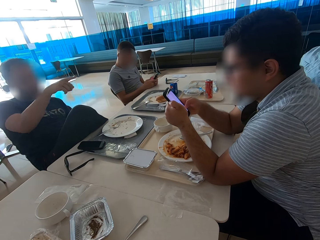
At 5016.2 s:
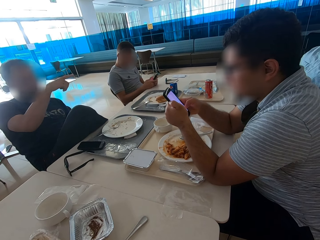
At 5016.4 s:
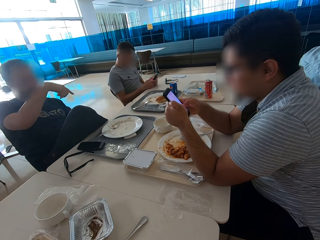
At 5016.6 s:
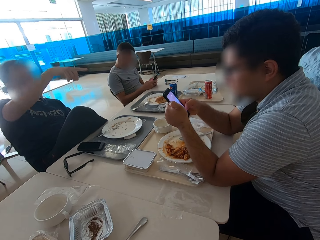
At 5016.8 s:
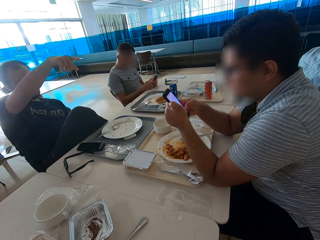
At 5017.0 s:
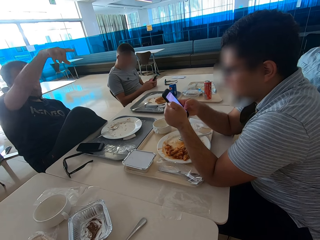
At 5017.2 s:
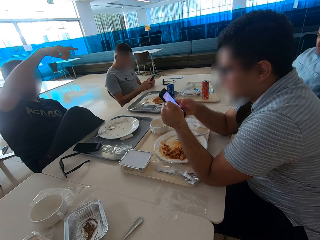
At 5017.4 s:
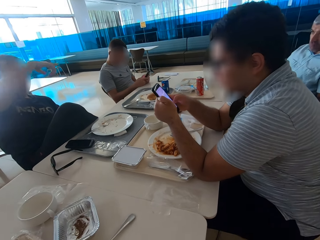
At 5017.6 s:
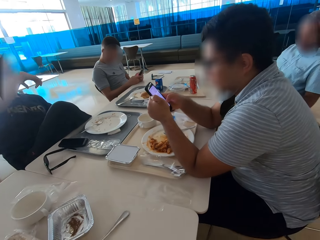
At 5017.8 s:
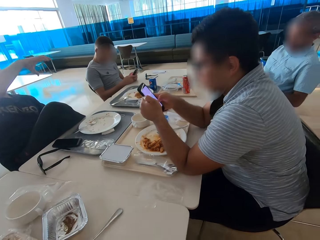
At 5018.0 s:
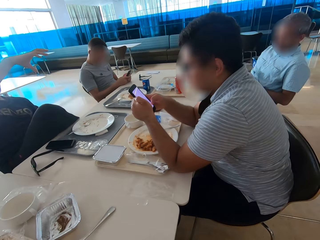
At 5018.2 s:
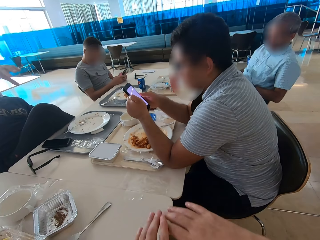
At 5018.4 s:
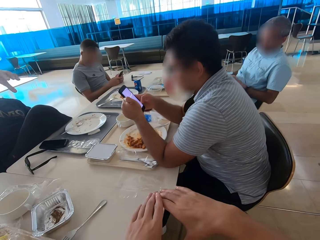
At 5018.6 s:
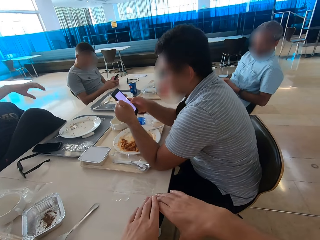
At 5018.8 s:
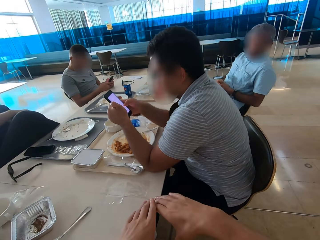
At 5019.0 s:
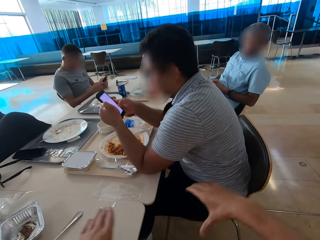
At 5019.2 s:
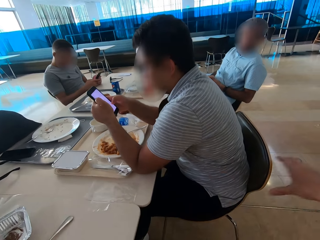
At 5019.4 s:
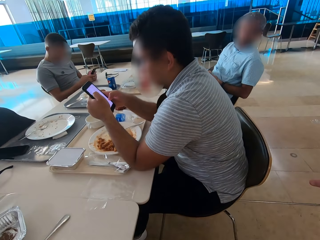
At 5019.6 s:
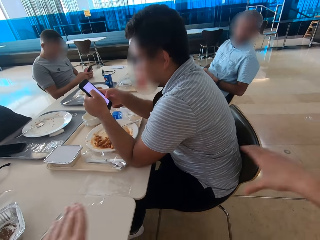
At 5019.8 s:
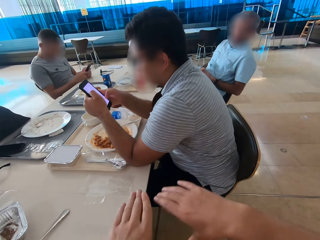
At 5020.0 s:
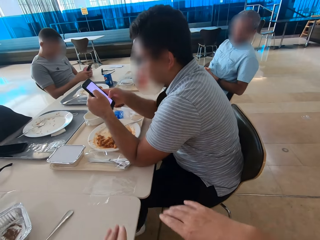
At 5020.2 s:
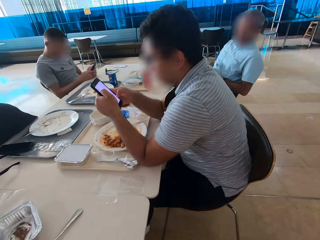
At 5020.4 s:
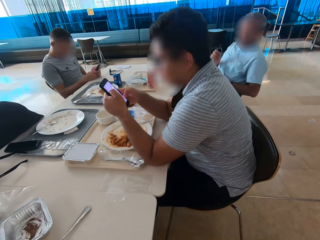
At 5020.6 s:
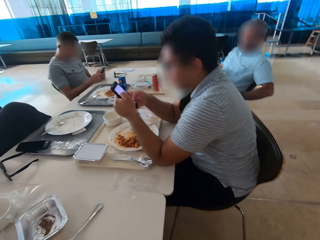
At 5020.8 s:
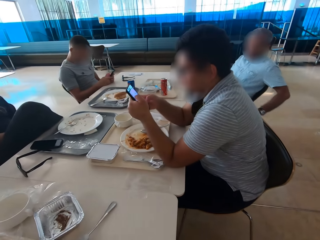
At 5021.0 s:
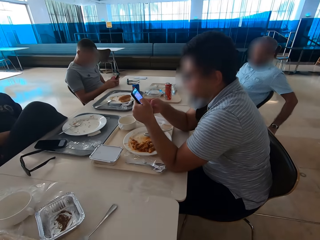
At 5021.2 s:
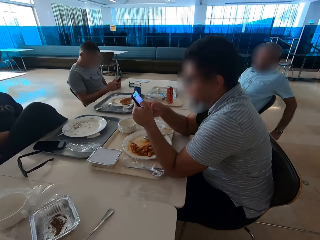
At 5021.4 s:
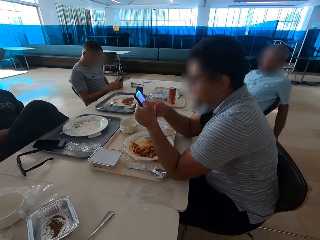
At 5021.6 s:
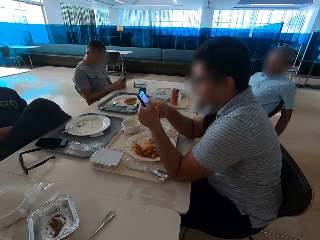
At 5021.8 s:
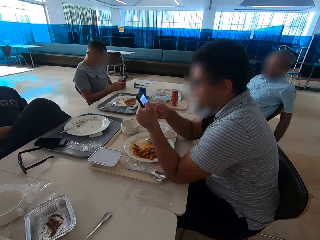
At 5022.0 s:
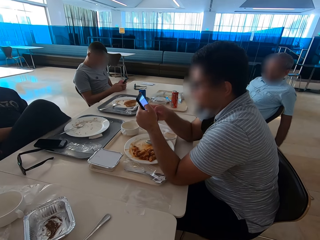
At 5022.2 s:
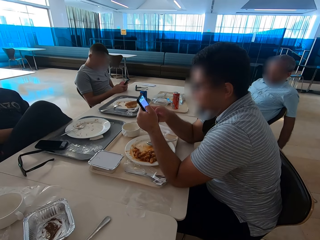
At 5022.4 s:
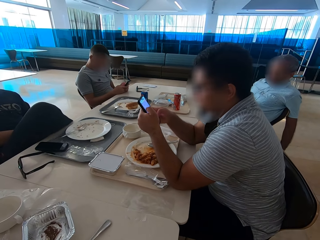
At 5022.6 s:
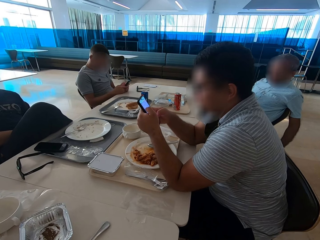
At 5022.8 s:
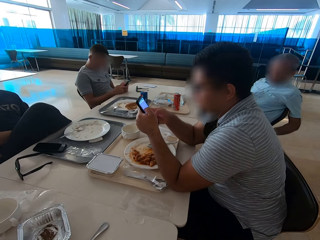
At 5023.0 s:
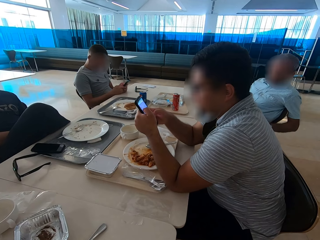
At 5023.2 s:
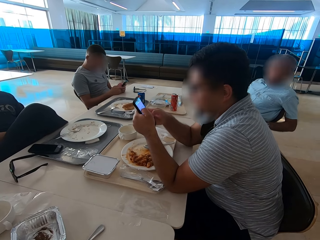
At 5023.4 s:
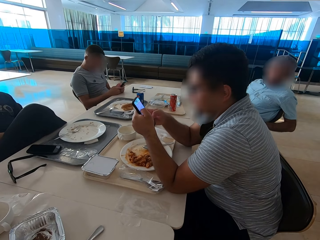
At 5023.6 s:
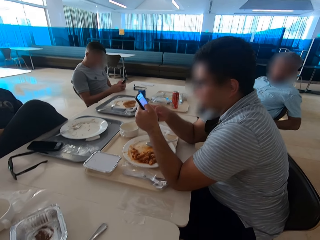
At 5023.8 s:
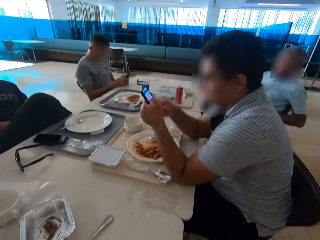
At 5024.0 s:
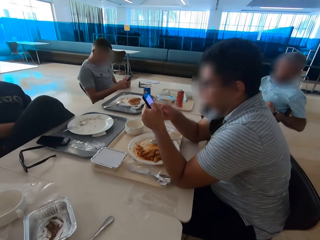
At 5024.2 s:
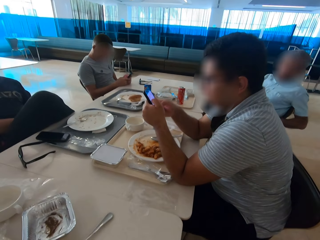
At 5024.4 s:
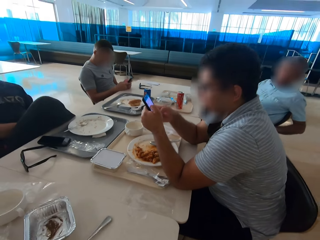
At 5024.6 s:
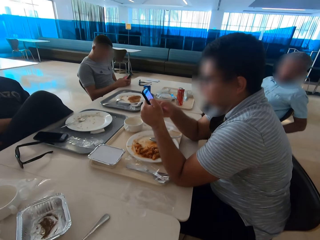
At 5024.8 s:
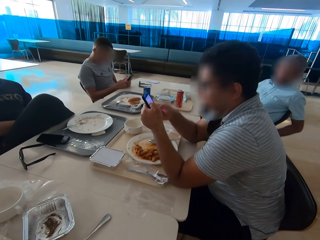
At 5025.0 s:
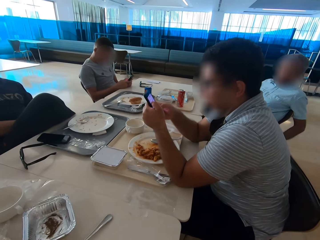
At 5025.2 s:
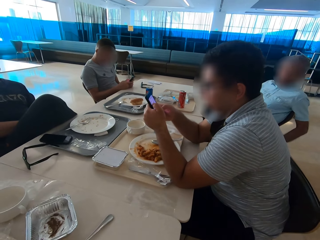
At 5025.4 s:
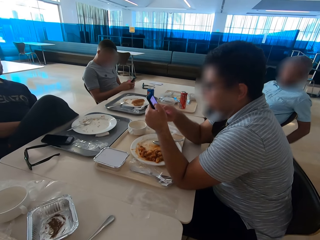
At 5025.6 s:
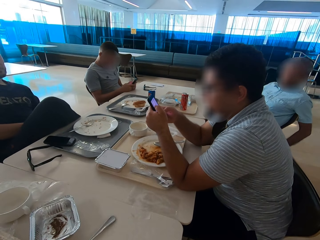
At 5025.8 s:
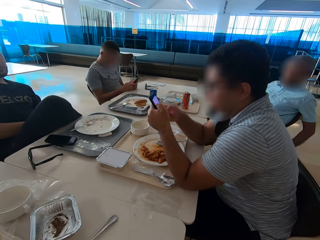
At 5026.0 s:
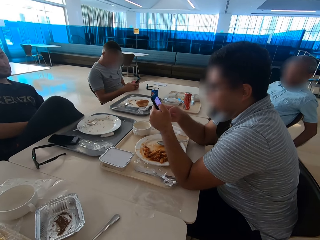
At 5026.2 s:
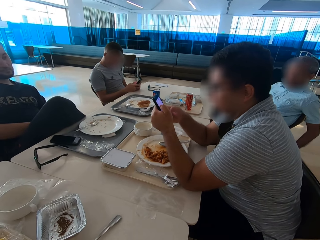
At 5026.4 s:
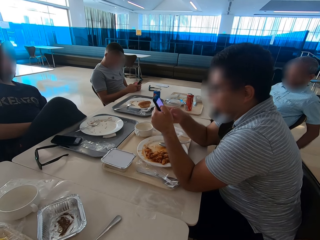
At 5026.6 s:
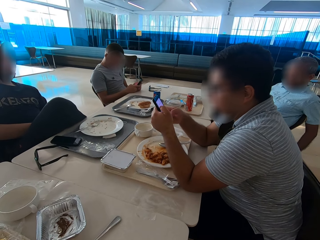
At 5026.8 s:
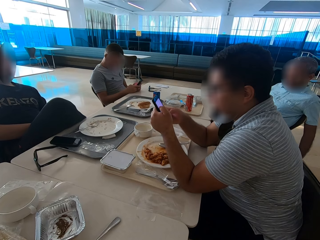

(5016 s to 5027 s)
The camera wearer illustrates with both hands. A man gestures with both hands.

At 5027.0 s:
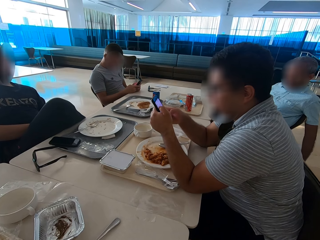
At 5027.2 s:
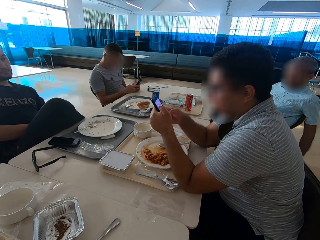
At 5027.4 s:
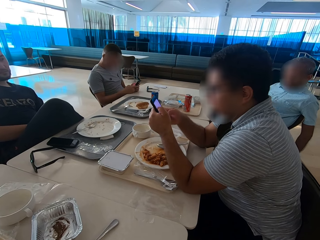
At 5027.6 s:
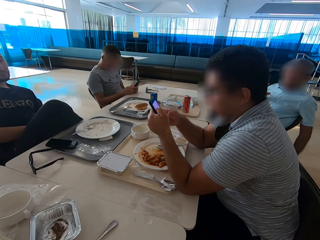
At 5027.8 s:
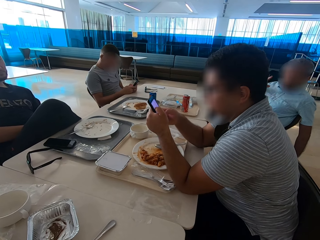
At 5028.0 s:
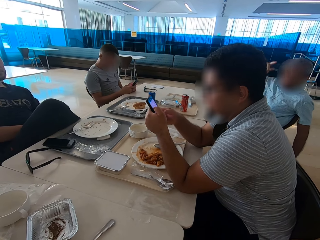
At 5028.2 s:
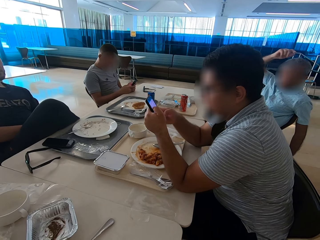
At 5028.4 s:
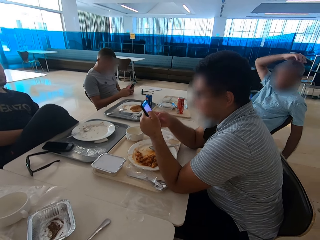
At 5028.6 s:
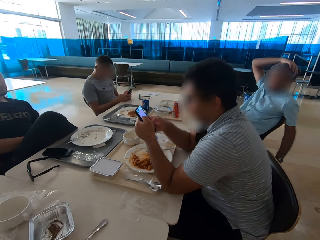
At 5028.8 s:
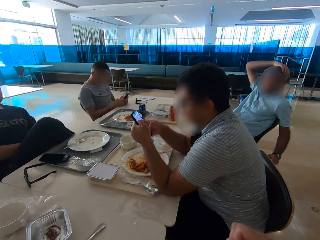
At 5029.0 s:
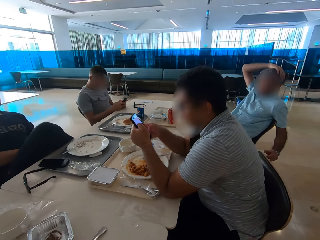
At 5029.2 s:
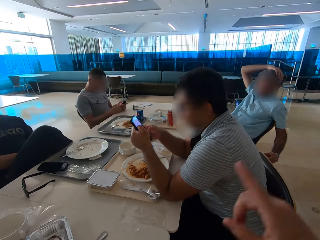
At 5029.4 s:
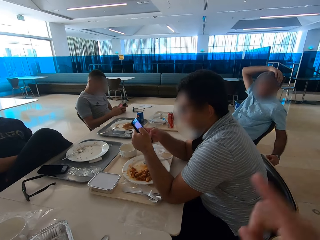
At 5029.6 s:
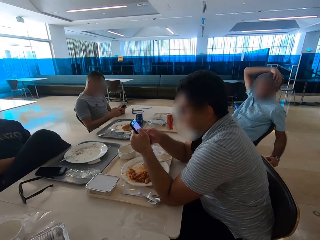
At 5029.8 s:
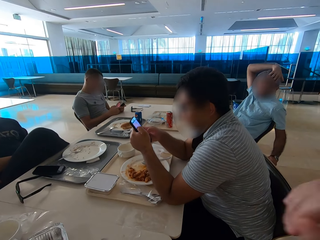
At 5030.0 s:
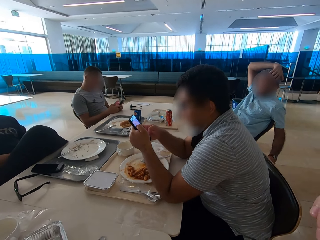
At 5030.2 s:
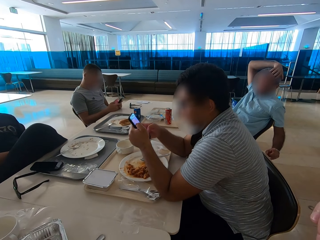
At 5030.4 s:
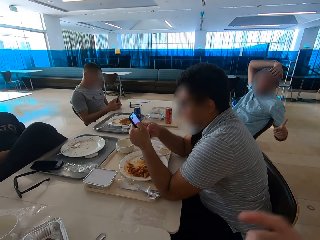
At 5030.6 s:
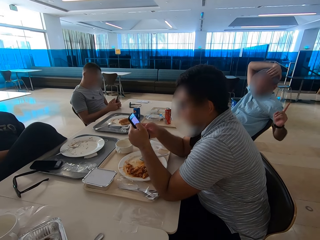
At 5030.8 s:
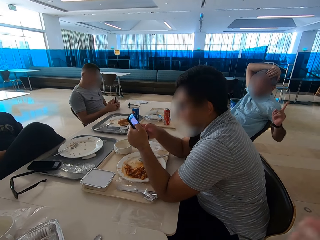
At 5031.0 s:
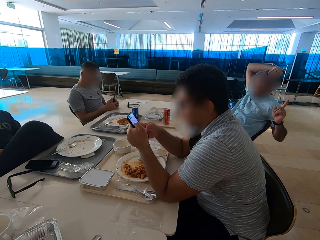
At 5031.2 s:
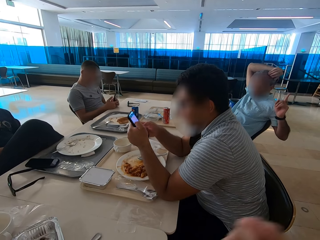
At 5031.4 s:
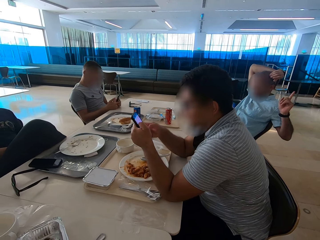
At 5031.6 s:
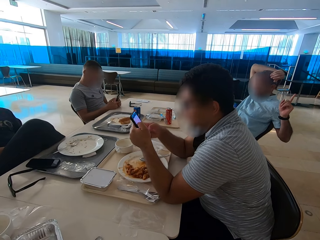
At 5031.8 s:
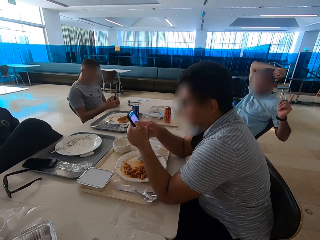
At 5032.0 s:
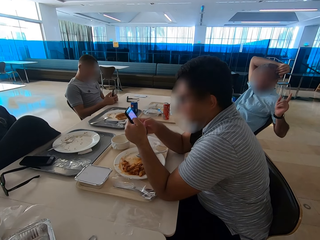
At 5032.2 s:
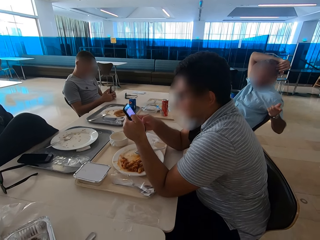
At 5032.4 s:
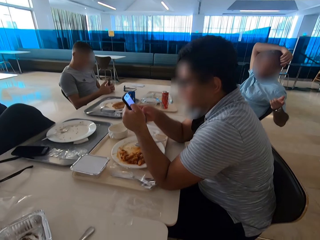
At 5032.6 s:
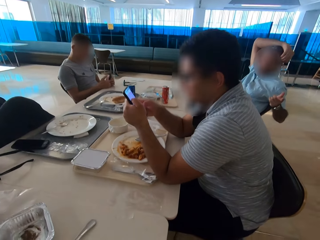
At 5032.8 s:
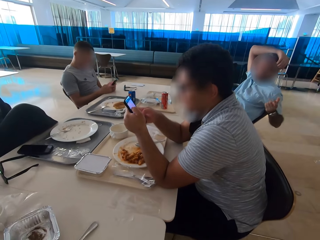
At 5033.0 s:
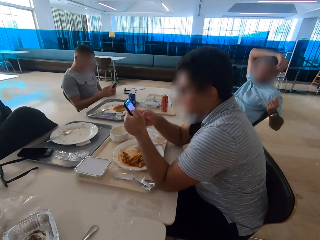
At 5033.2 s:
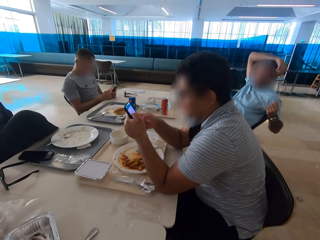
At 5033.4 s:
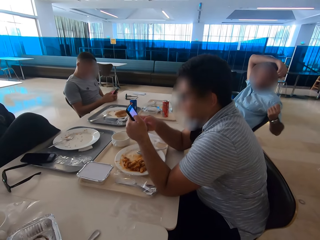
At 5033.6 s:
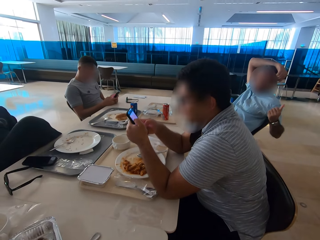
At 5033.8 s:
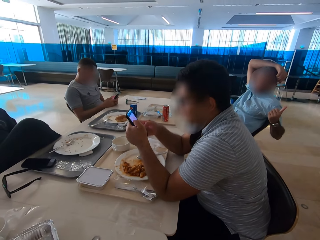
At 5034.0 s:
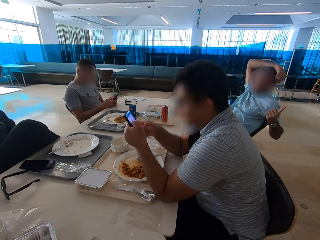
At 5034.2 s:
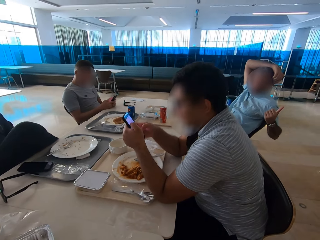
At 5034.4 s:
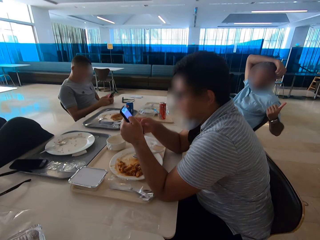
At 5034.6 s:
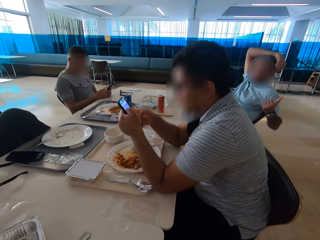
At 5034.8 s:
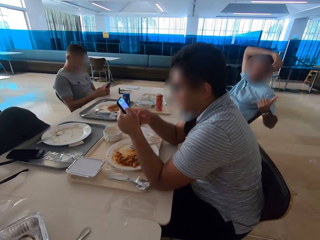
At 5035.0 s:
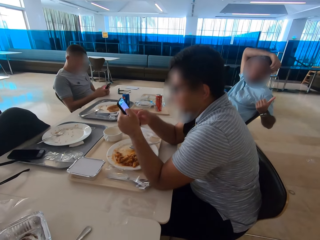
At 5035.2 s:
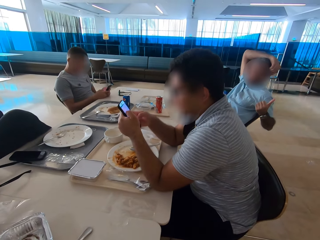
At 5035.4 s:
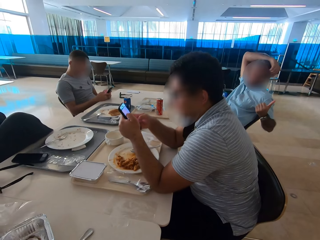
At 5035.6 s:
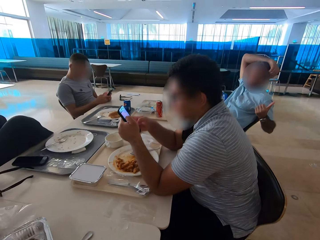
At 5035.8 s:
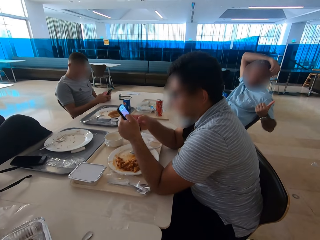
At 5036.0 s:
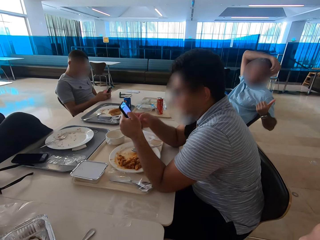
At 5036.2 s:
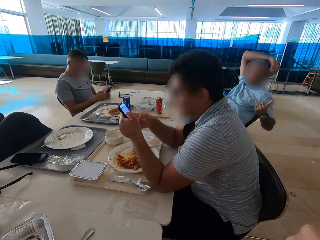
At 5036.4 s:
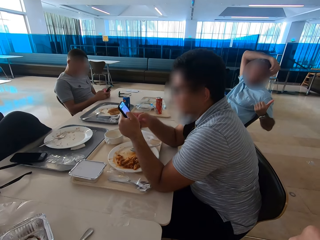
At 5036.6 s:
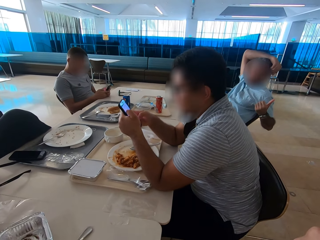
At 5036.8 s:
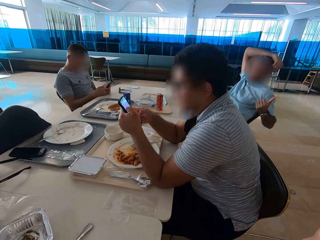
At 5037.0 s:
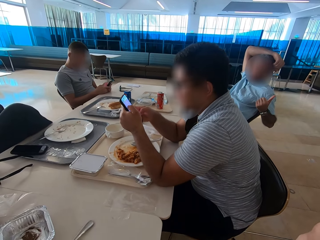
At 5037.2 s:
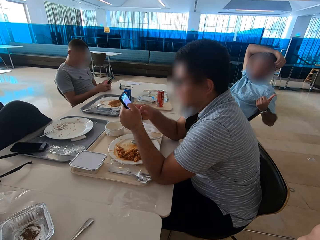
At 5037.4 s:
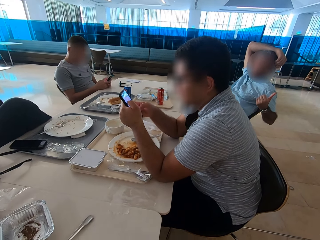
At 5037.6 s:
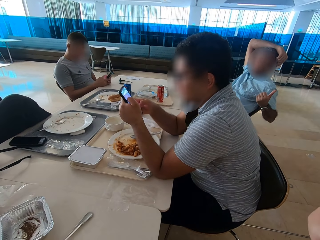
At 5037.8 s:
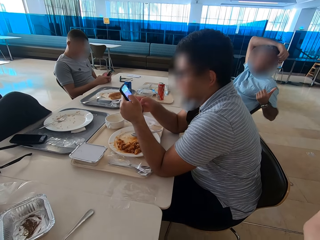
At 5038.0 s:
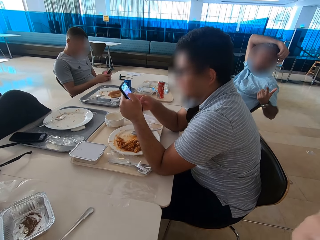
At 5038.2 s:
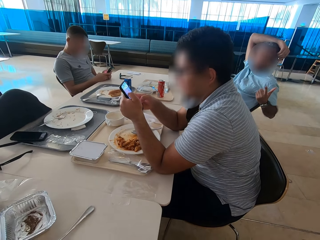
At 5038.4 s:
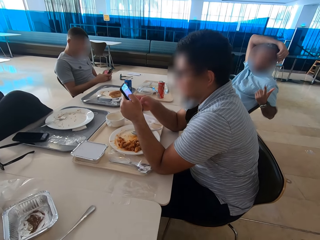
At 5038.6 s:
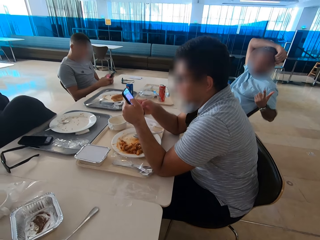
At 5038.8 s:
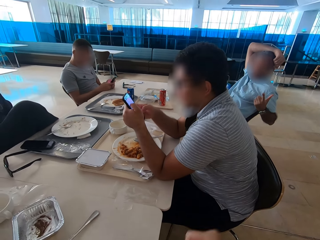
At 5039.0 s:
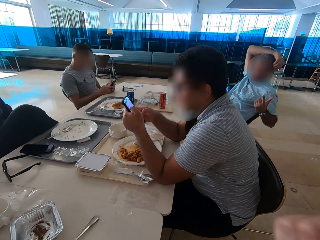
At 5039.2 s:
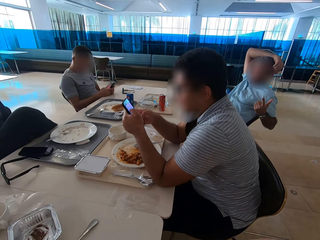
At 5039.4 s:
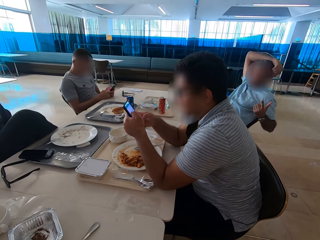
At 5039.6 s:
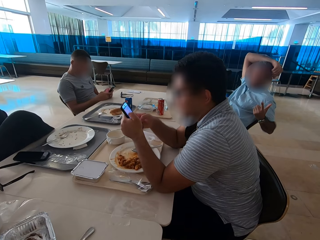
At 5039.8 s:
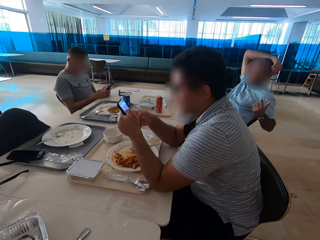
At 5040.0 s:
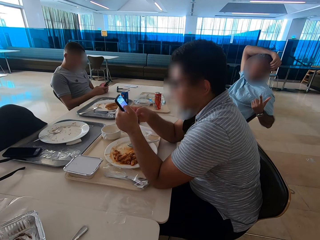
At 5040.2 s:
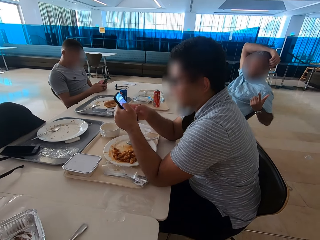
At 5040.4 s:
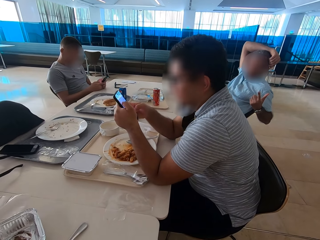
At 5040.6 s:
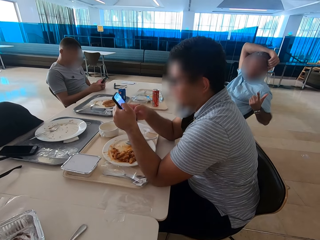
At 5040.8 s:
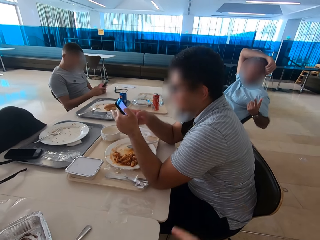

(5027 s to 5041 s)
A man touches his head. The camera wearer gestures with the right hand. He moves his hand. The man points with the left hand. The camera wearer gestures with the right hand.
